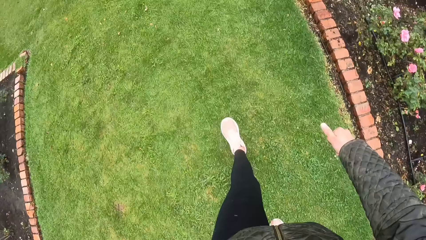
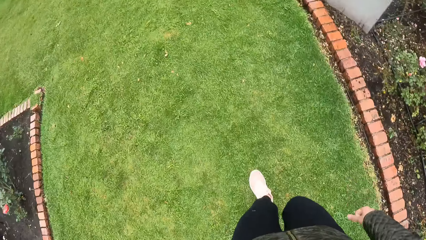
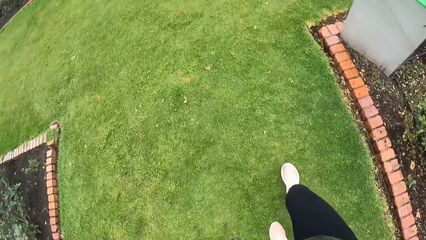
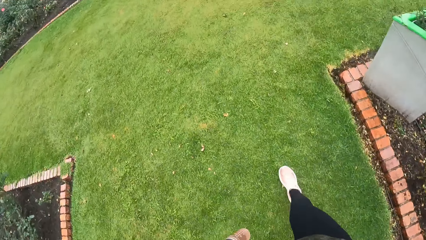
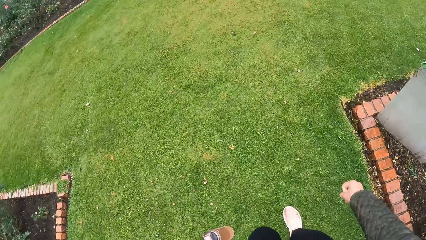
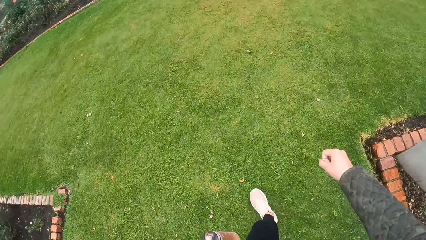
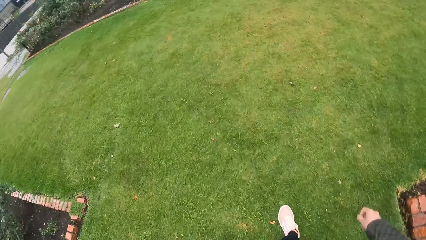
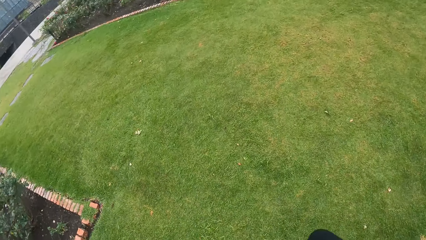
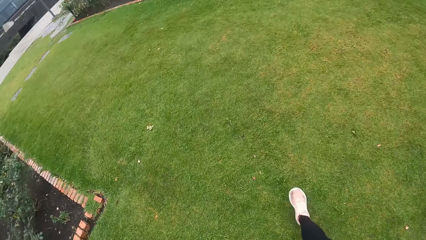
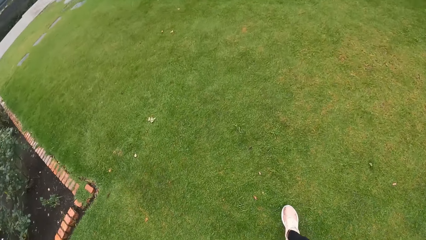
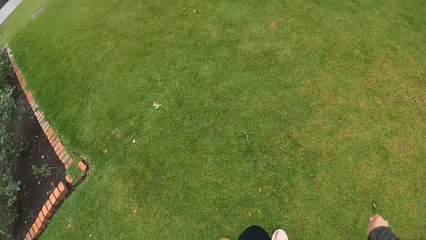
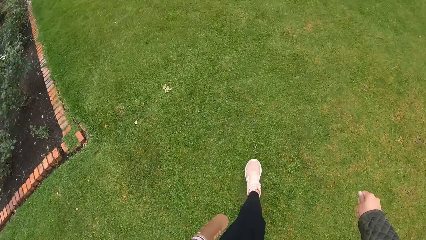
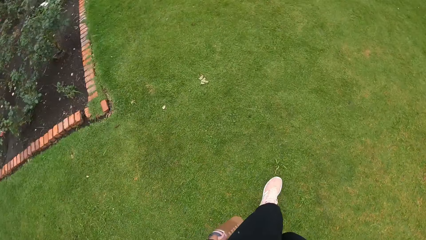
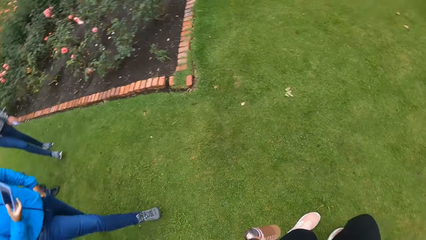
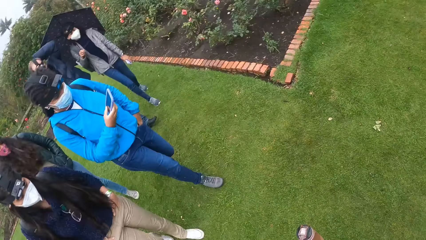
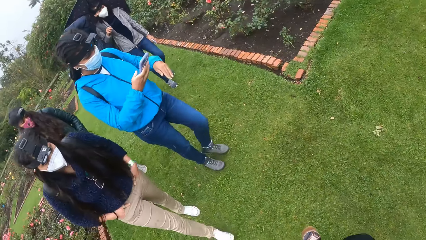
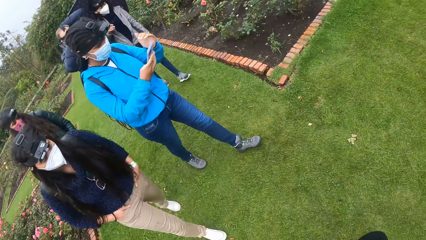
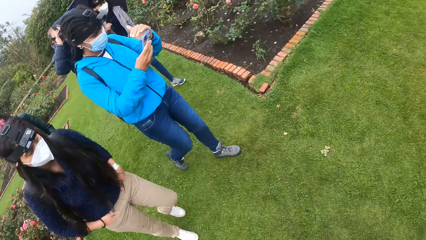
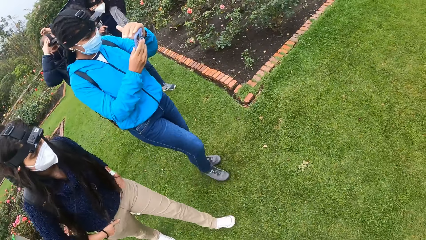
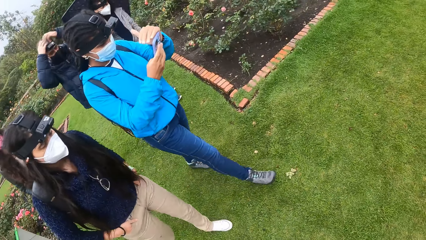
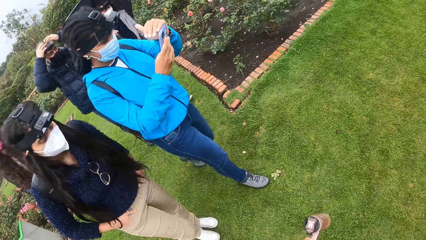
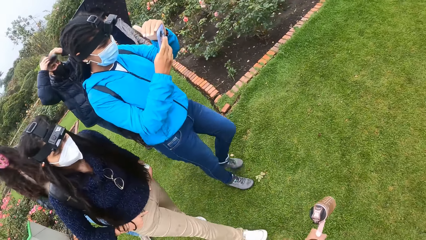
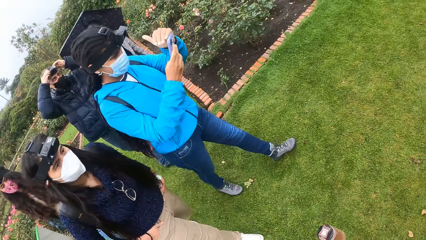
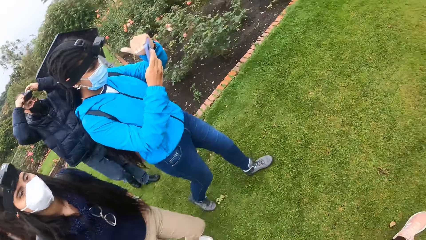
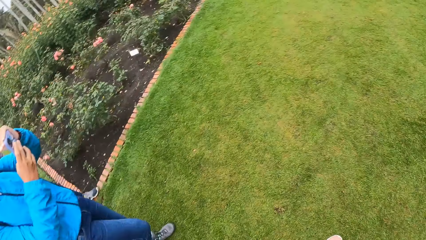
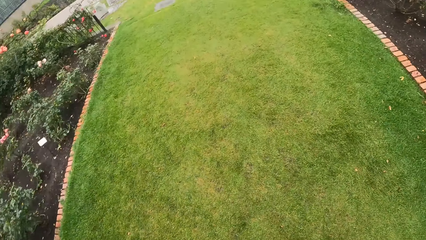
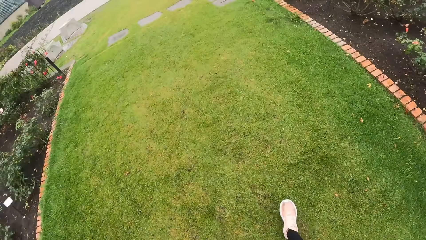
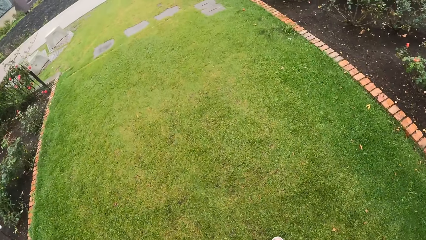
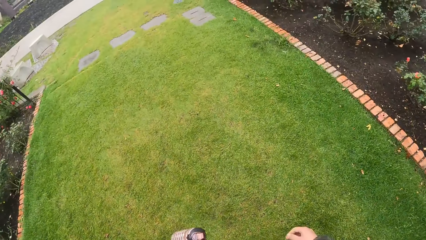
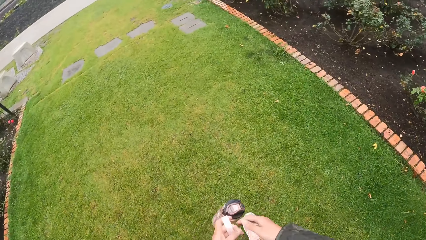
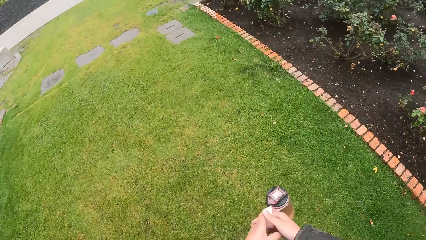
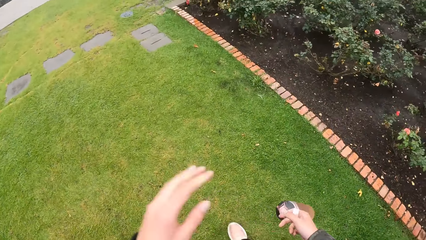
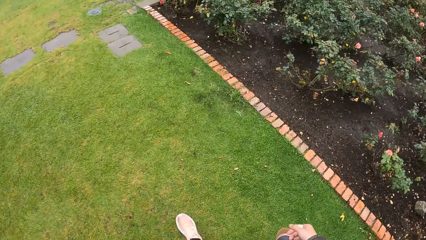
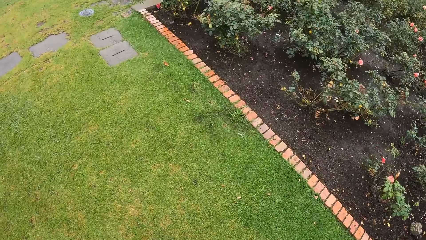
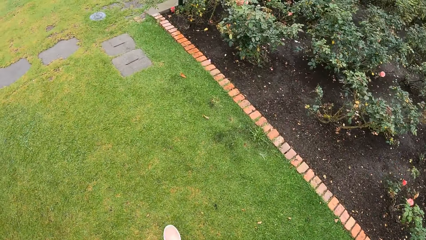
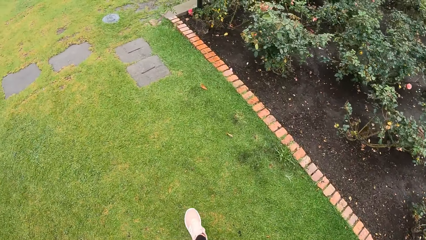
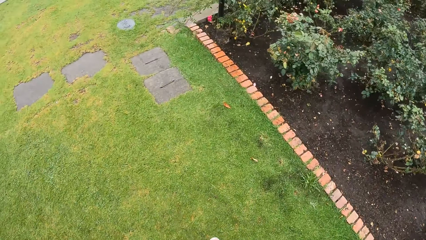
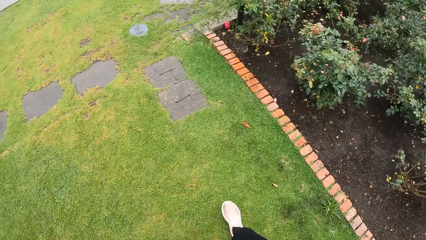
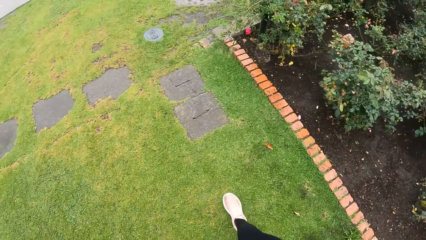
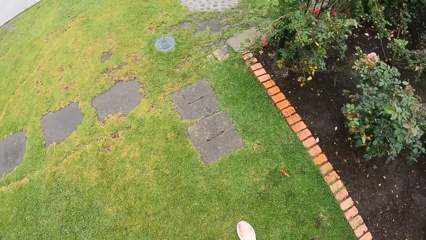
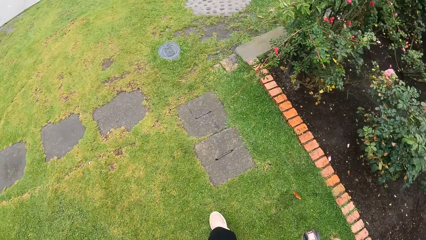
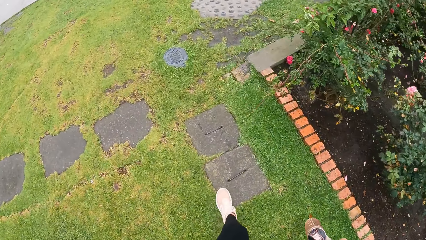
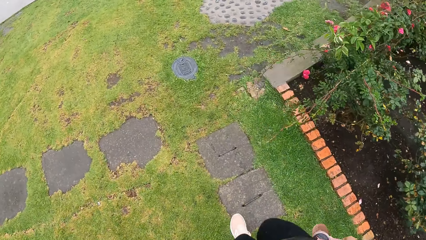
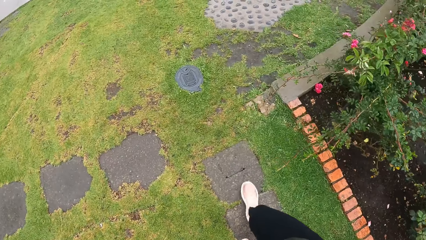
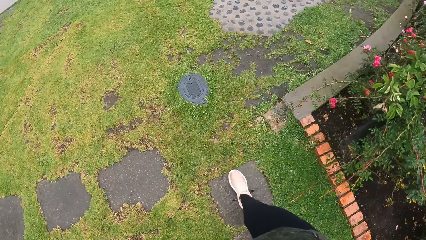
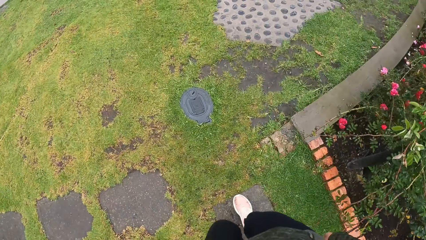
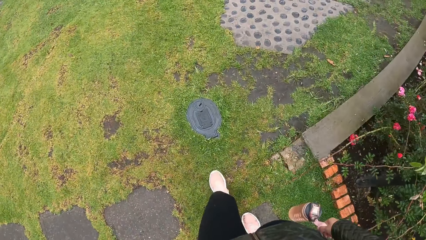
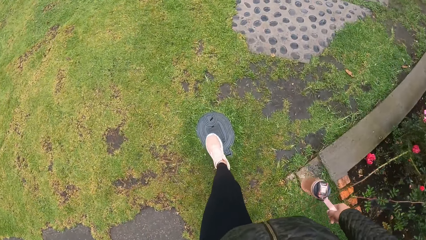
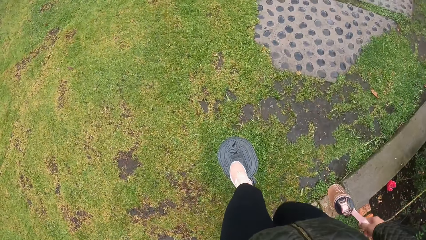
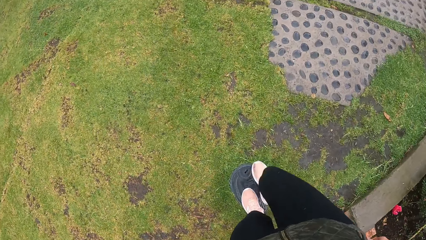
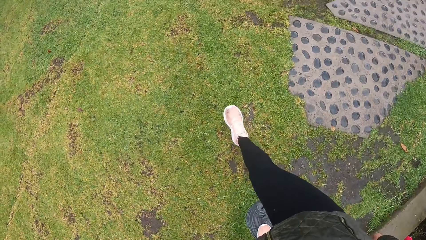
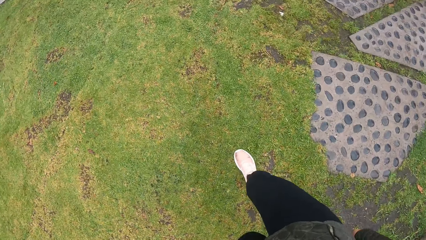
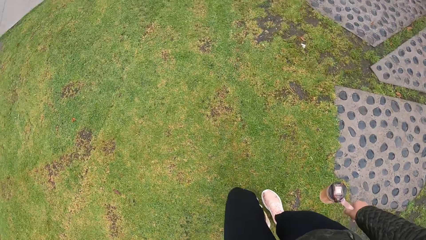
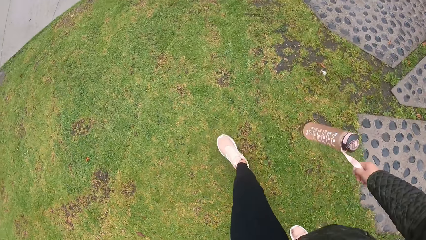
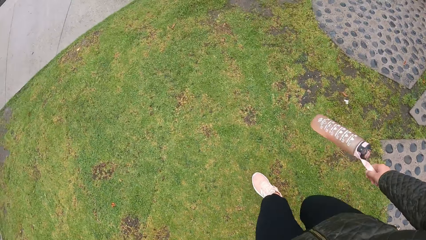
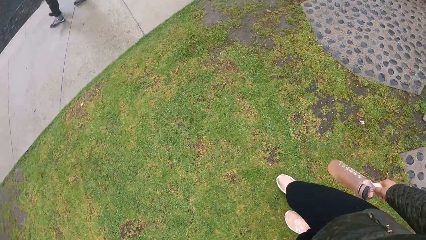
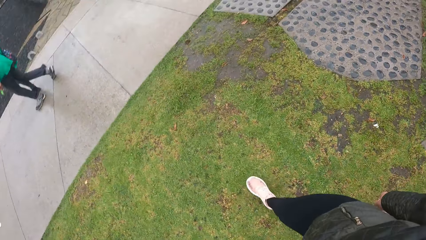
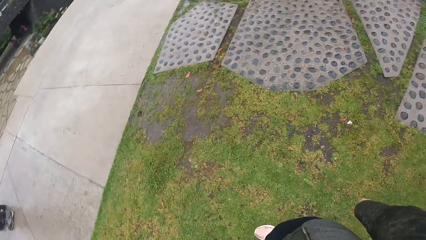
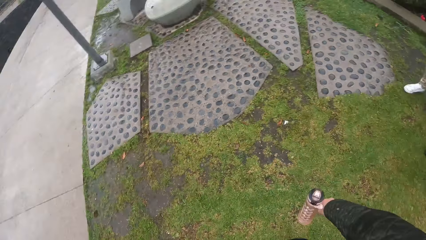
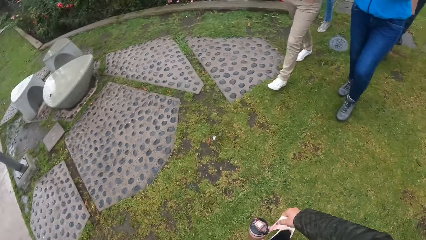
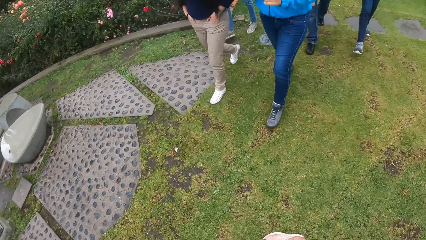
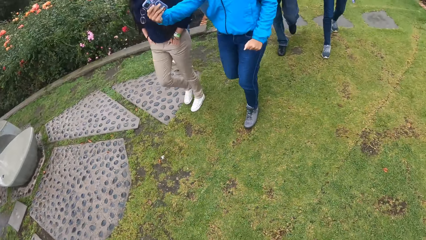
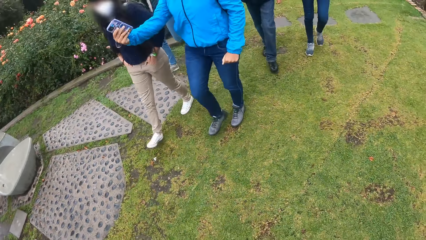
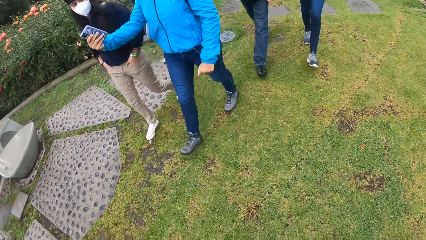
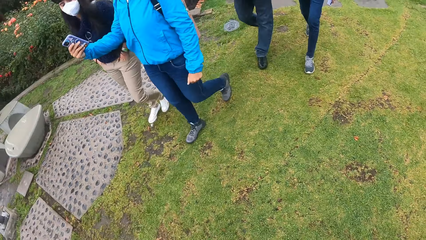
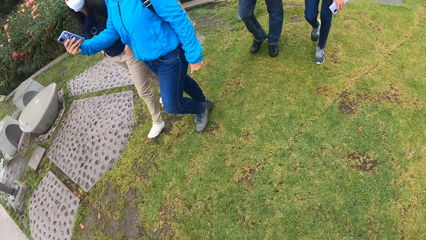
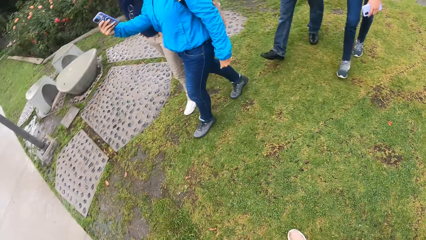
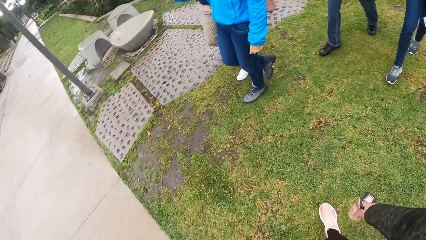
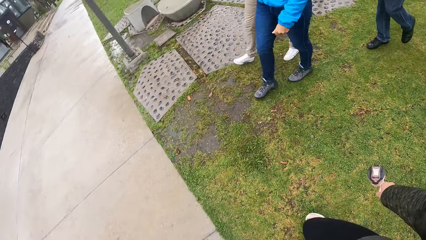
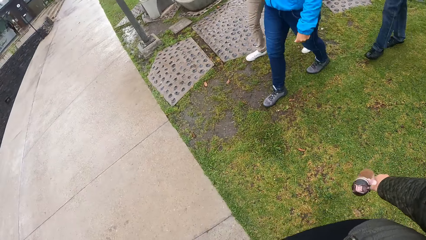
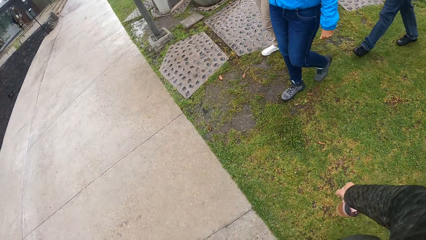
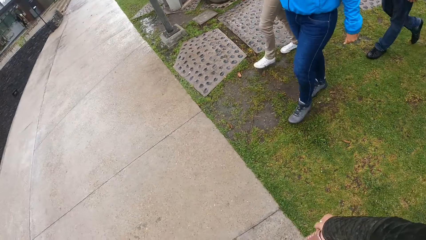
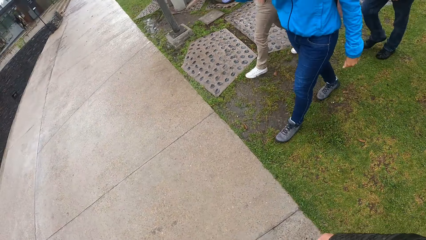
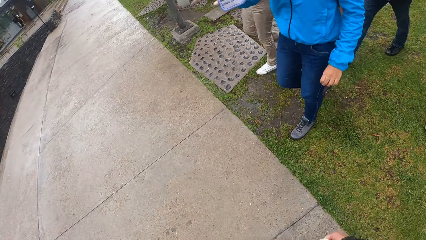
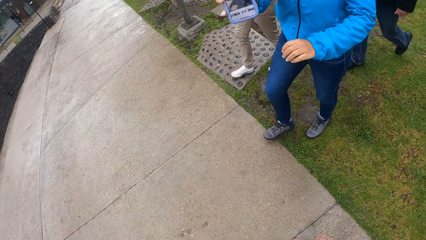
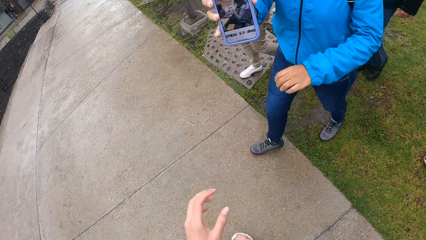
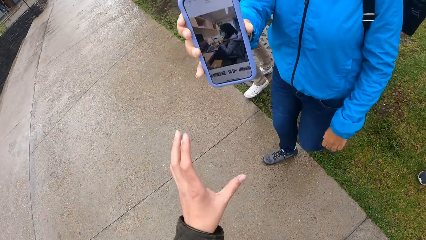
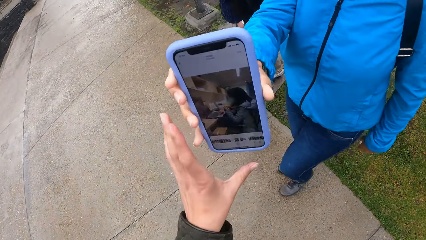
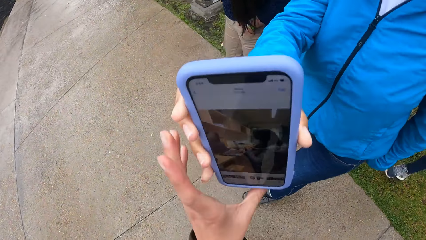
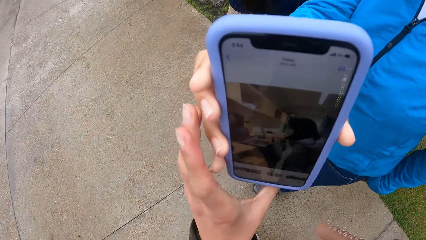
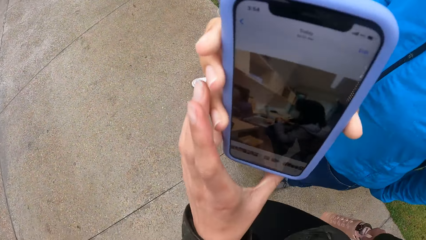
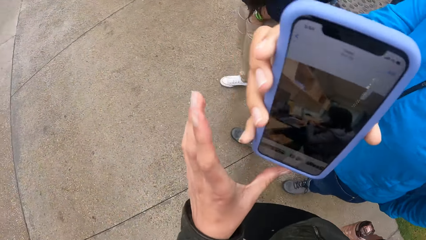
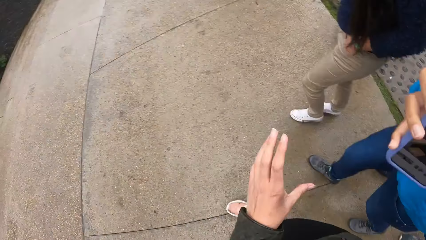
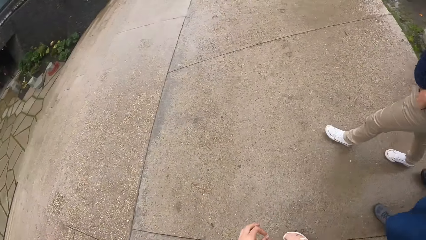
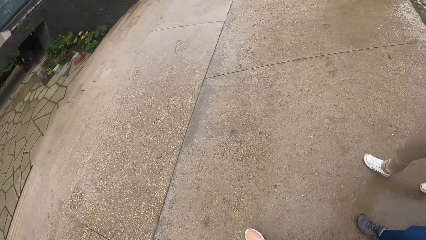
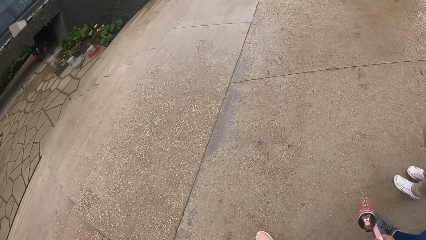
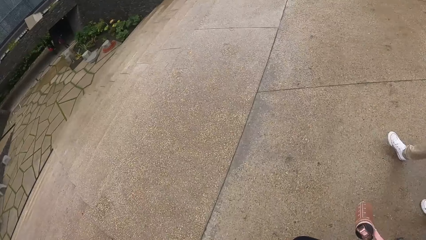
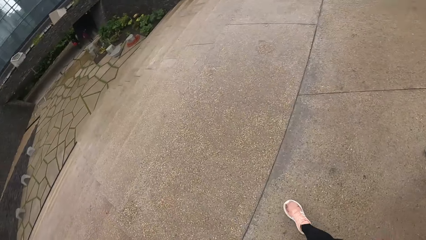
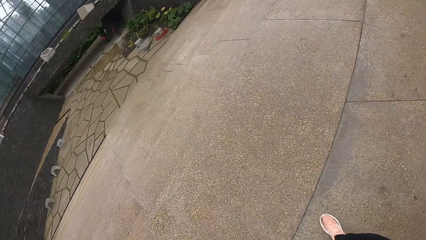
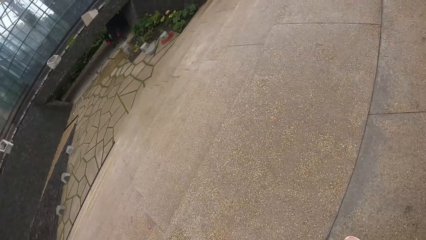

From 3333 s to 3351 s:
A woman operates a phone in her right hand. She covers the phone in her right hand with her left hand. The camera wearer looks around. Four women move around. The camera wearer touches the phone in the woman's right hand with her left hand. One woman shows something to another woman.
